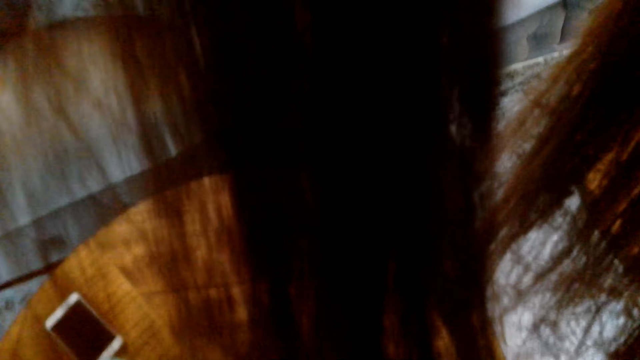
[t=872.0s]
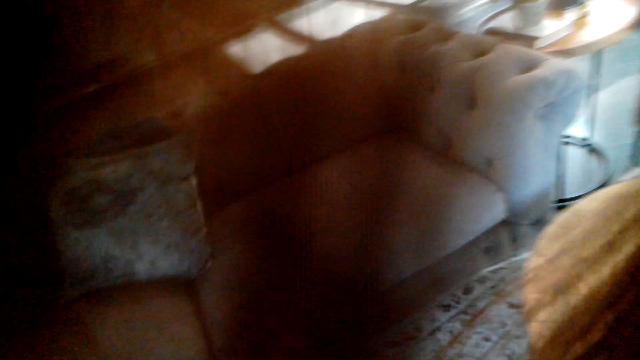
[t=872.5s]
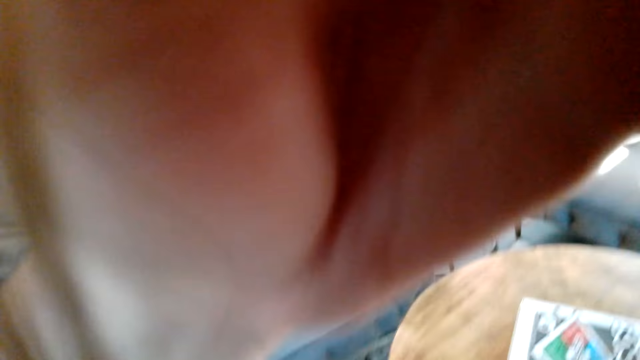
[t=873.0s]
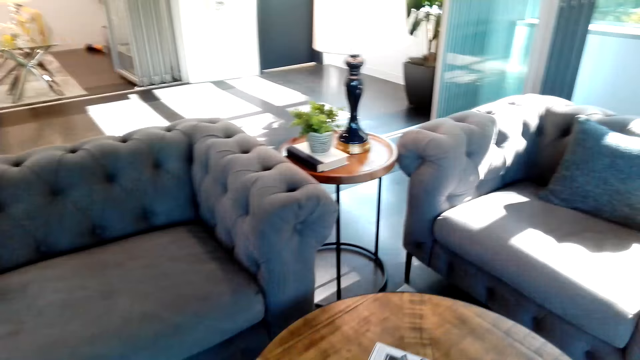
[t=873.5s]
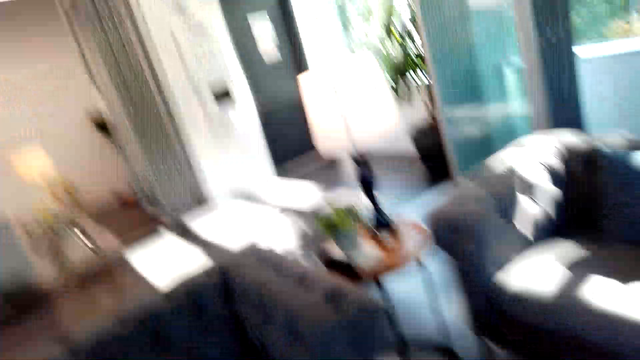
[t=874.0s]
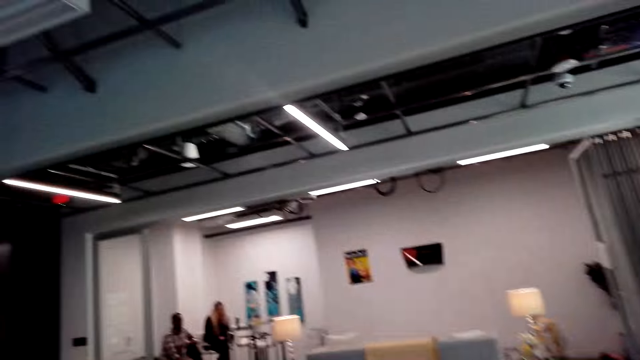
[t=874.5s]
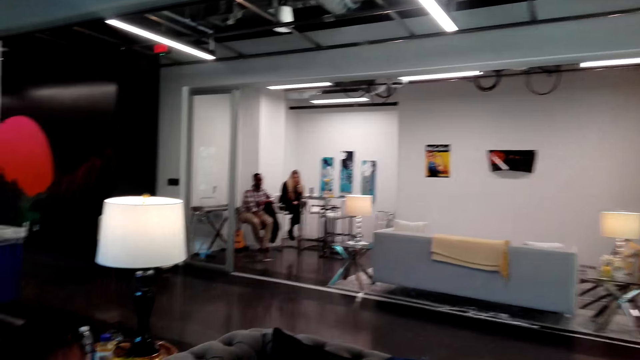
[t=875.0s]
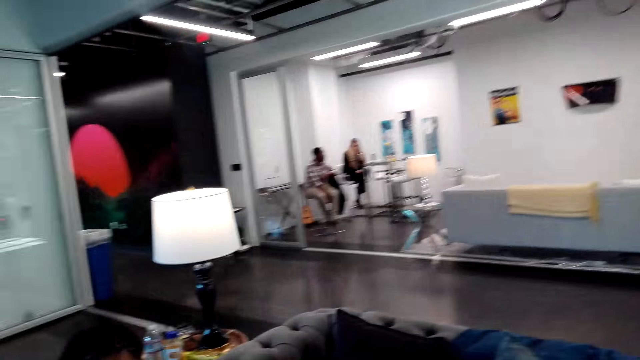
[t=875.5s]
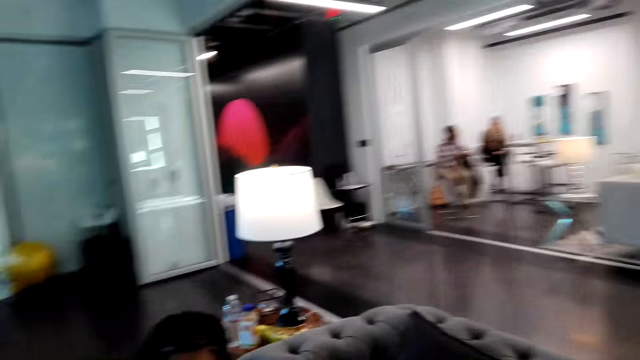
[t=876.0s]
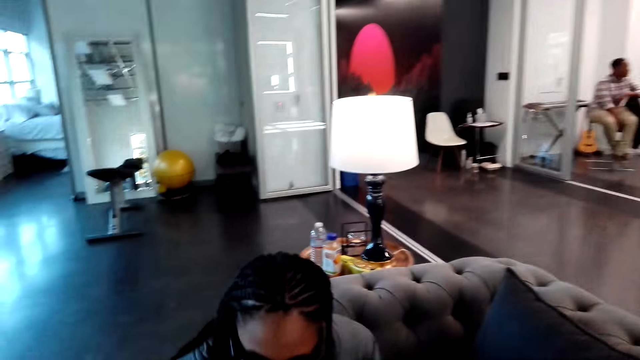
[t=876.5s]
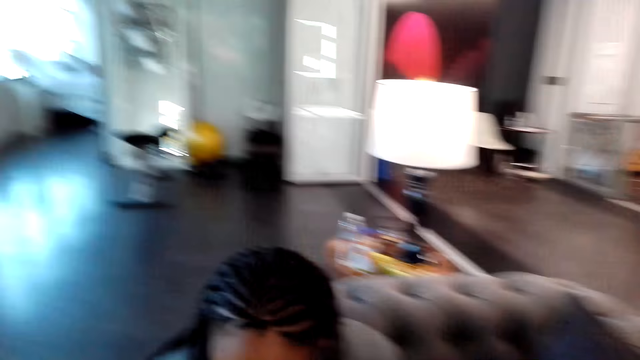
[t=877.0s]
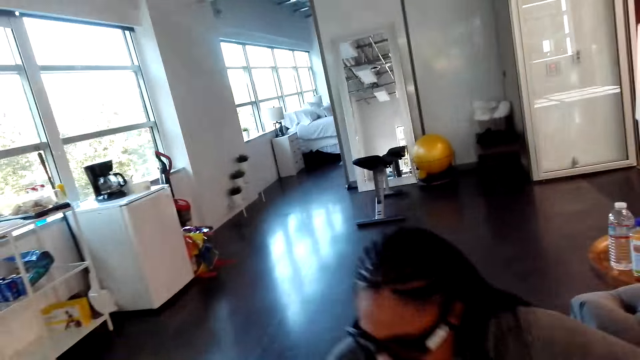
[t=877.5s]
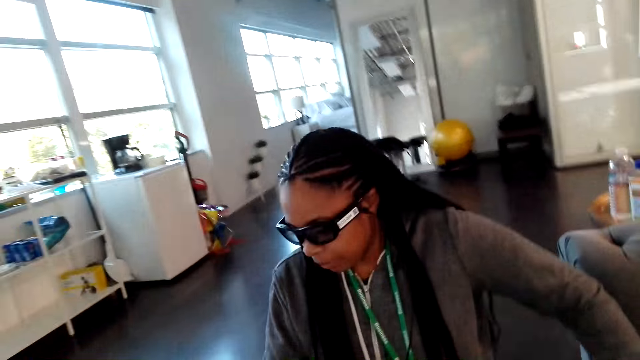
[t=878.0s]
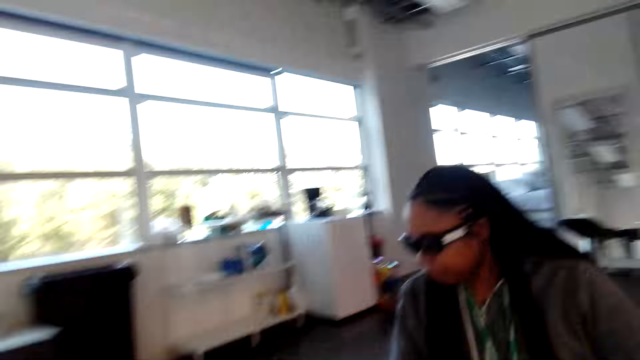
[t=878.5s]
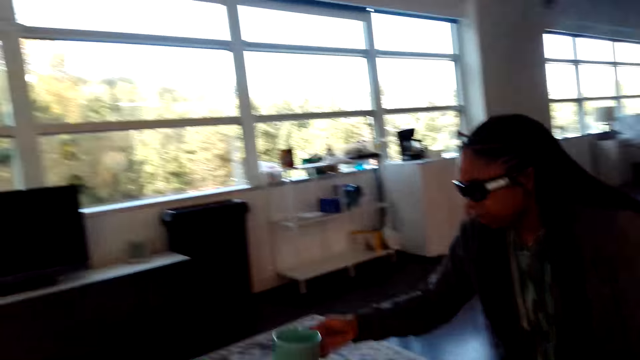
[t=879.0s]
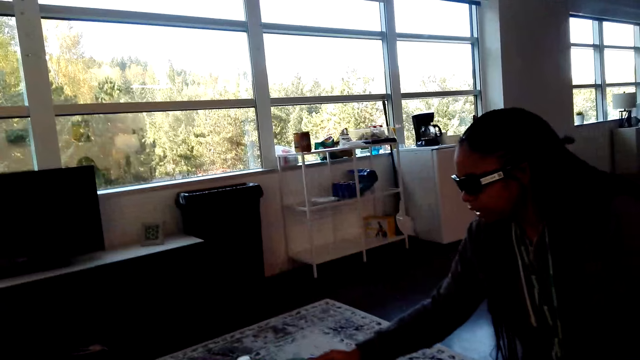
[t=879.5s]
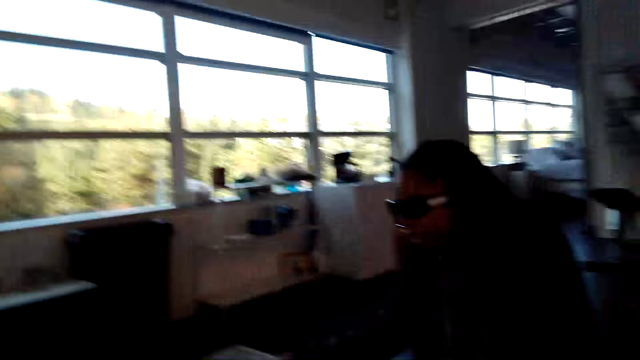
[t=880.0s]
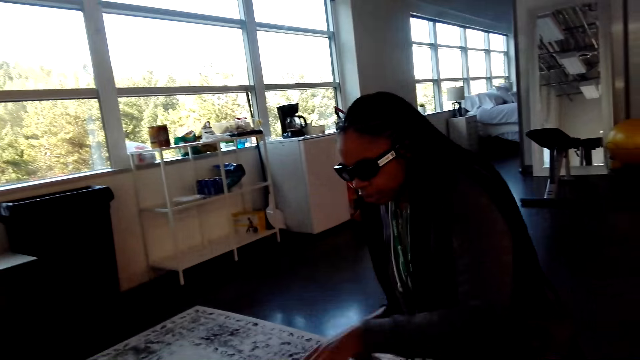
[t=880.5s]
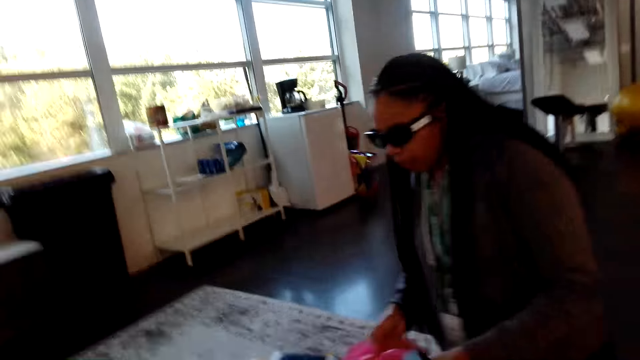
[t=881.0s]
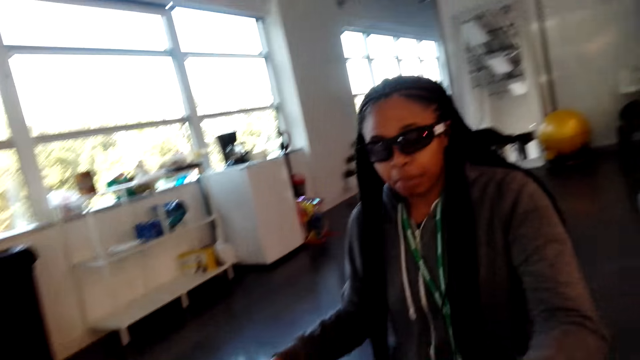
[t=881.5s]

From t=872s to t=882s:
The camera wearer lifts a hand and looks around. Another woman moves.

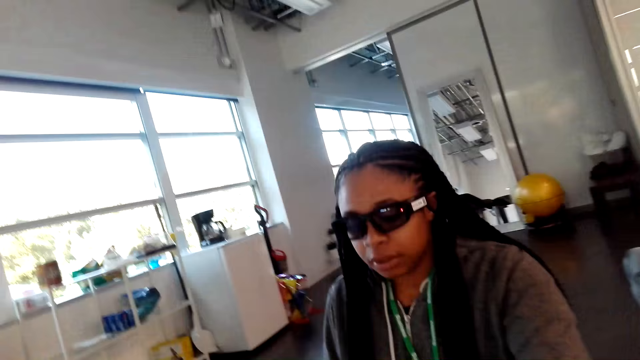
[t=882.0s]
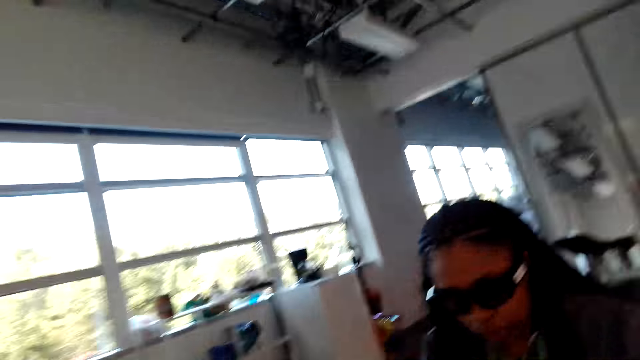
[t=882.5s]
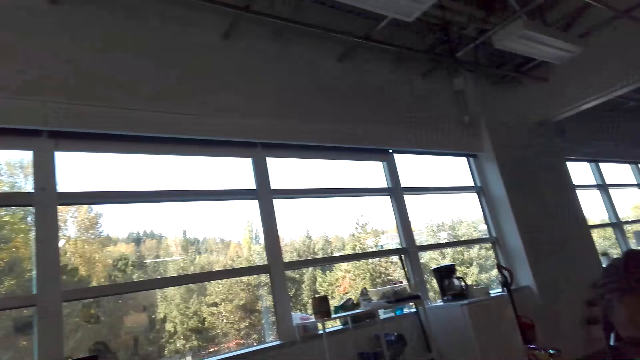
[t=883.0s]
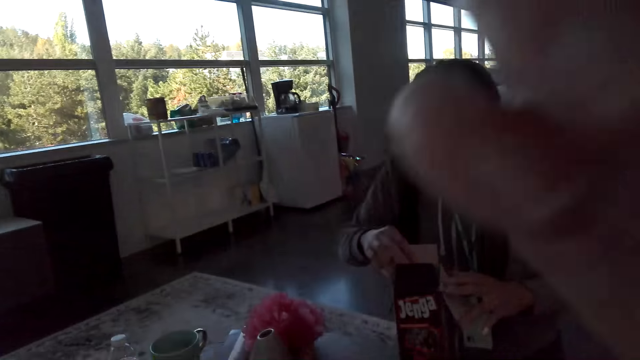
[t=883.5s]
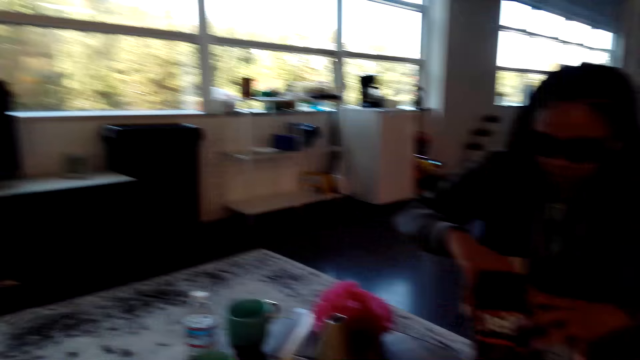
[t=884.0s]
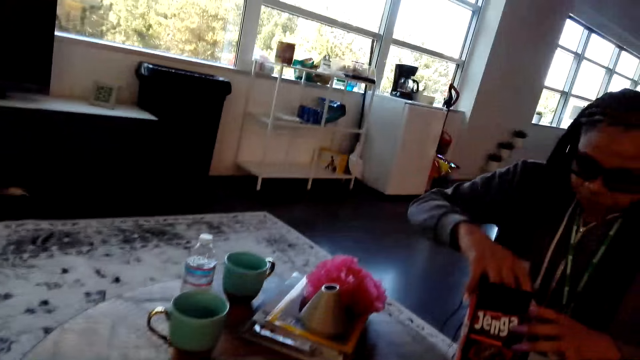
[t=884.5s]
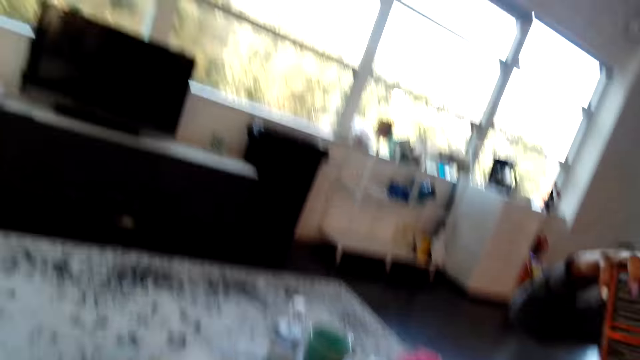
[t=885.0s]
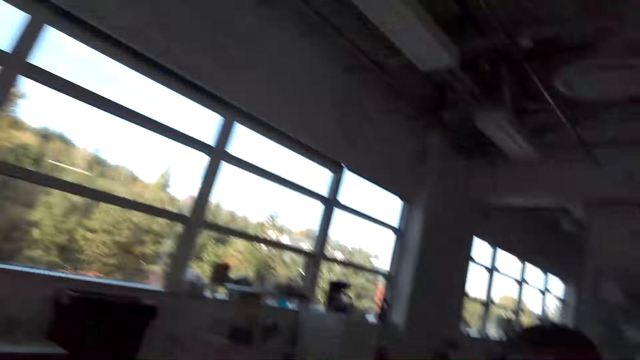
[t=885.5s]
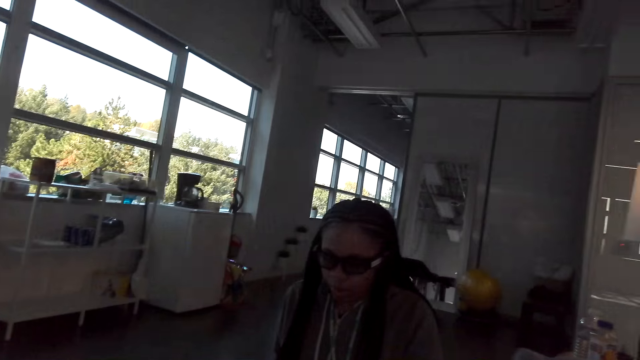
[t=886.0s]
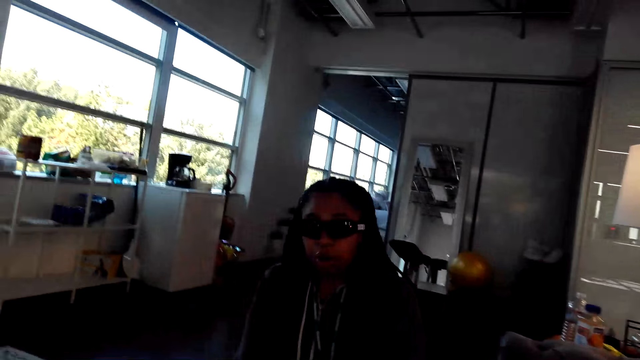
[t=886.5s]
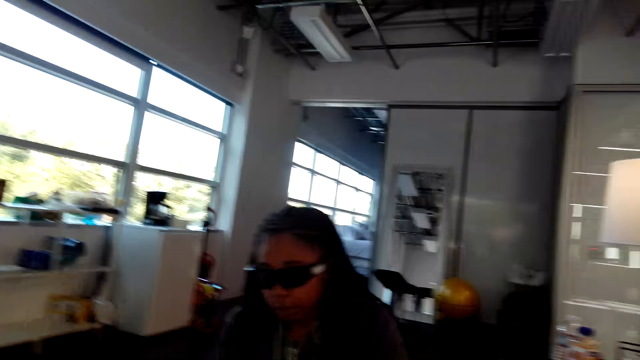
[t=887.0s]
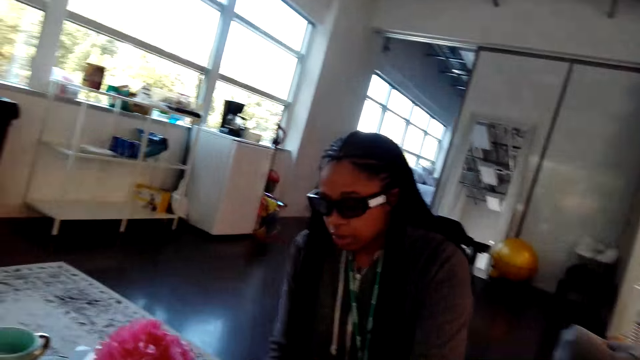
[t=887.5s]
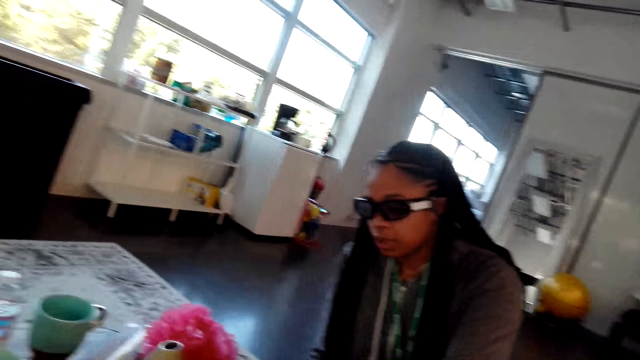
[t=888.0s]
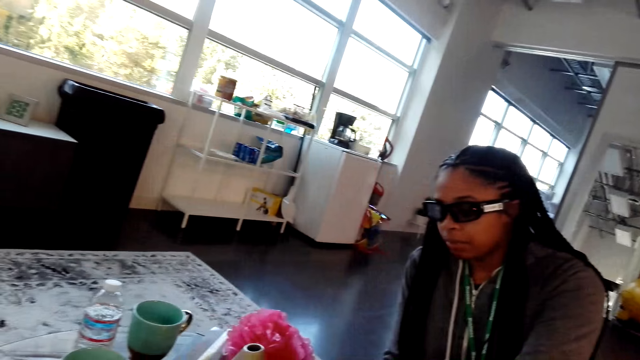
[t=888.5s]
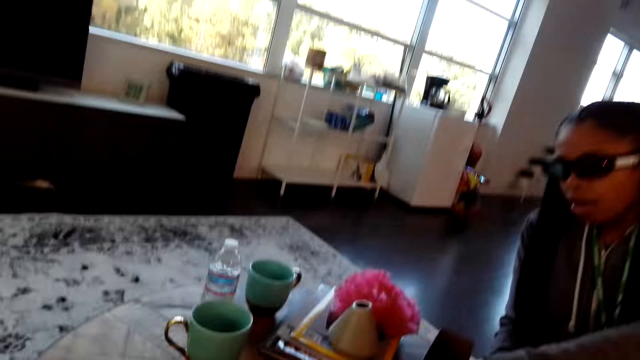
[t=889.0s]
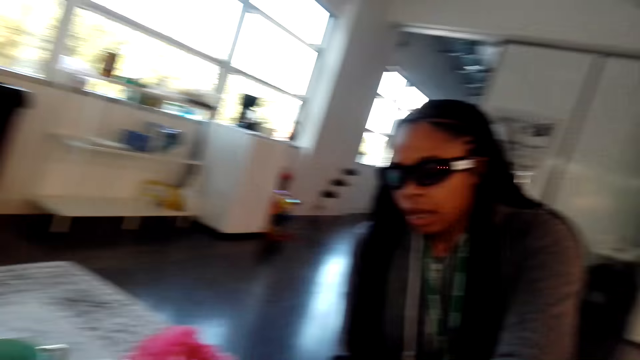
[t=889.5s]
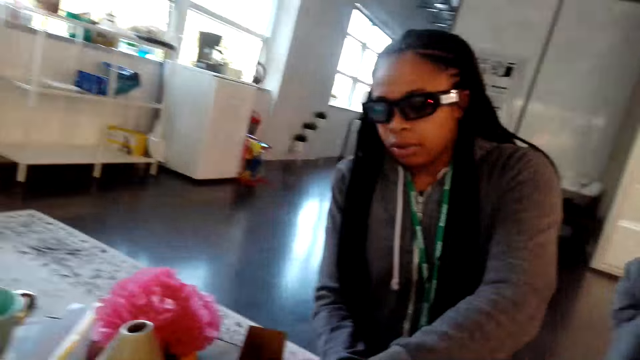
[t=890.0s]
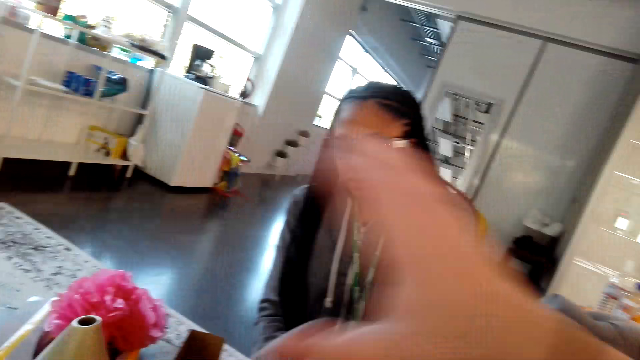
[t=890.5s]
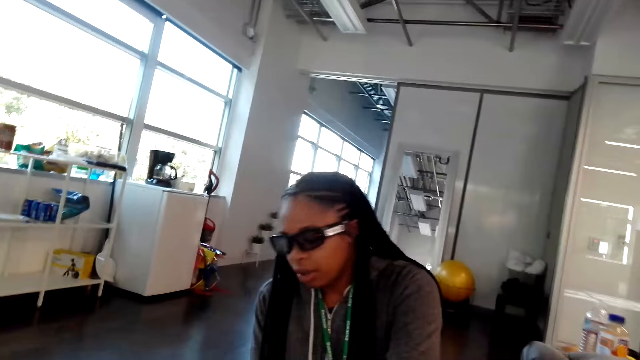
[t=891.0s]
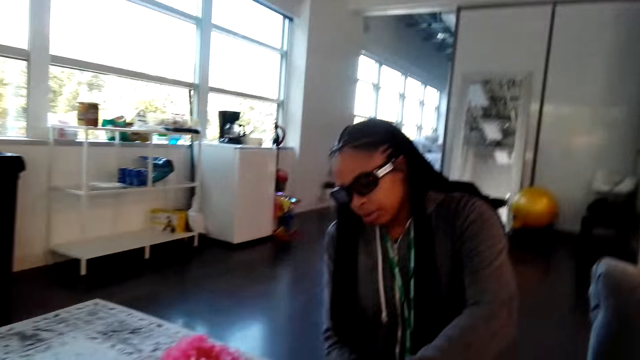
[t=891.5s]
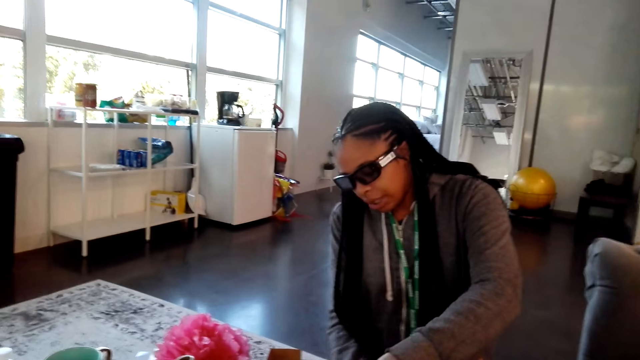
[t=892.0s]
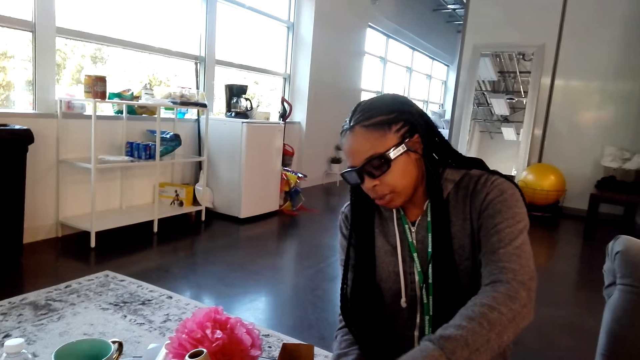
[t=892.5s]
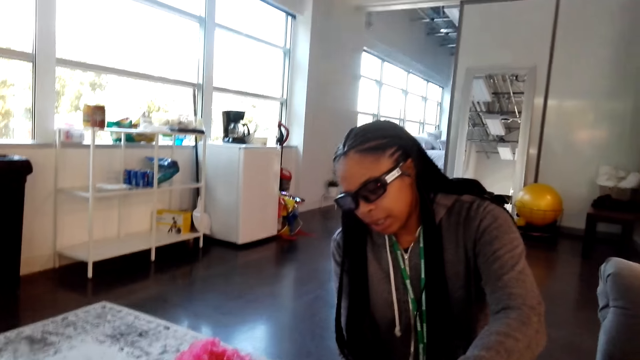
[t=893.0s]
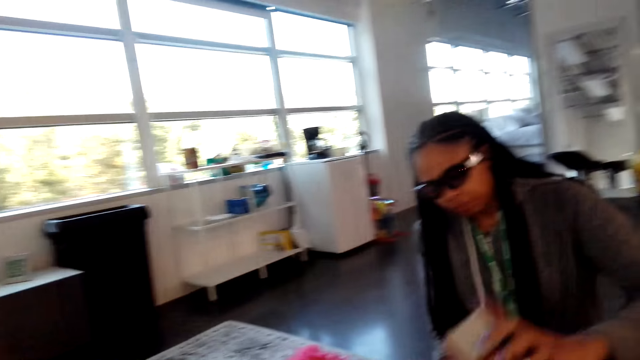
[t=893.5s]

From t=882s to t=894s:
The camera wearer dialogues with the woman. They lift a hand. The woman talks.
